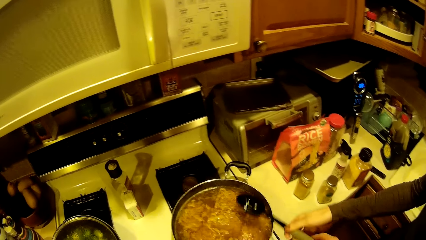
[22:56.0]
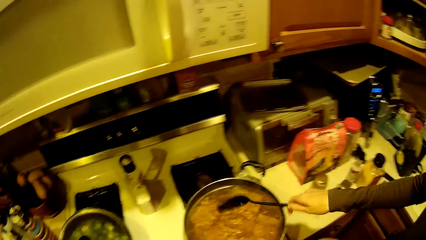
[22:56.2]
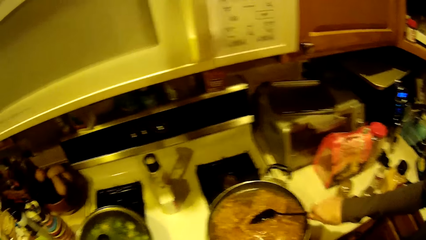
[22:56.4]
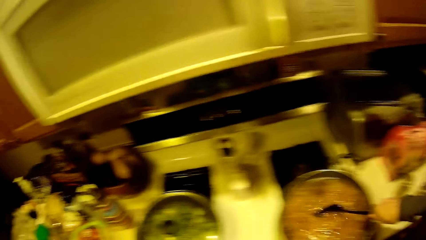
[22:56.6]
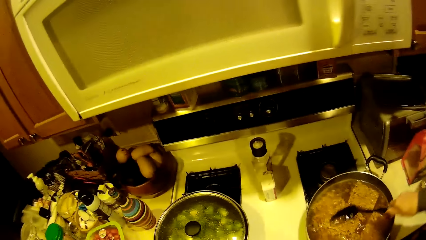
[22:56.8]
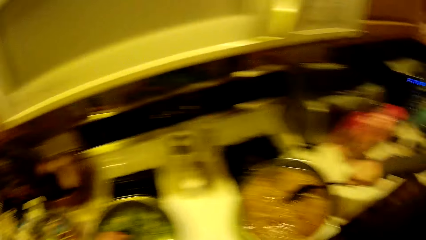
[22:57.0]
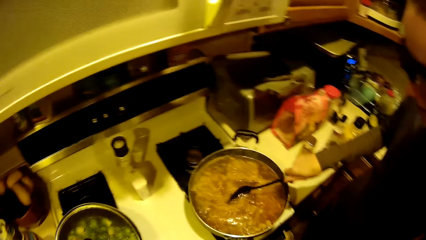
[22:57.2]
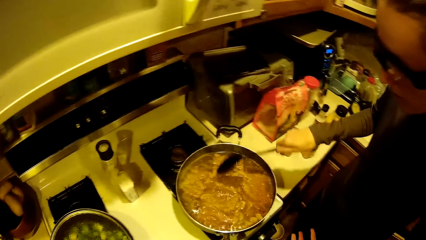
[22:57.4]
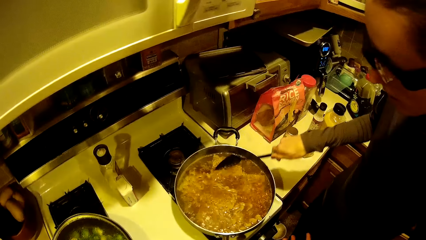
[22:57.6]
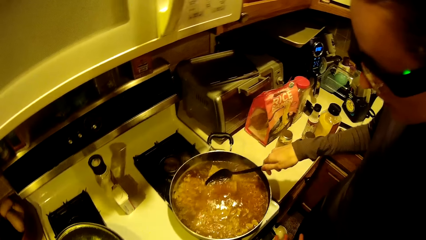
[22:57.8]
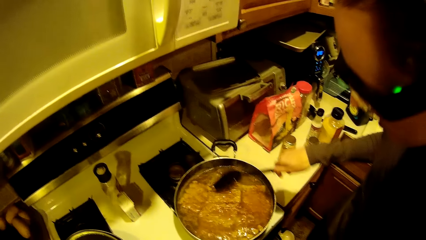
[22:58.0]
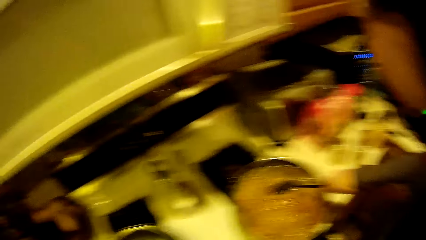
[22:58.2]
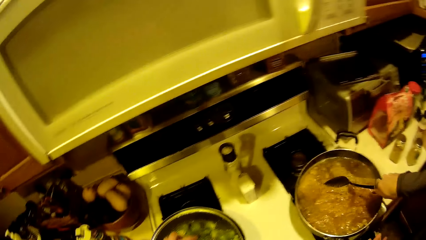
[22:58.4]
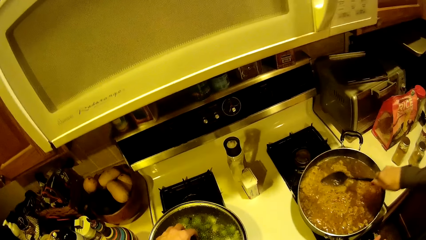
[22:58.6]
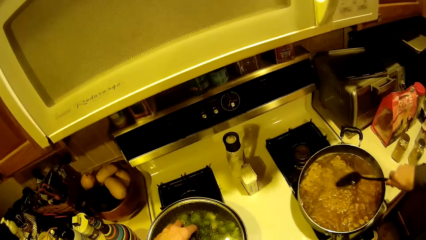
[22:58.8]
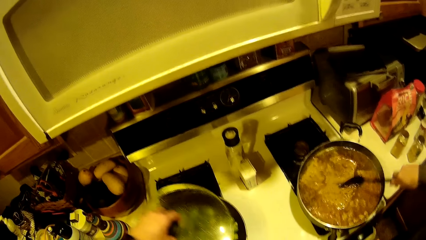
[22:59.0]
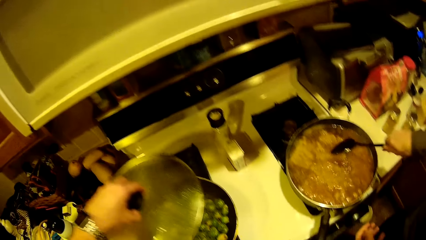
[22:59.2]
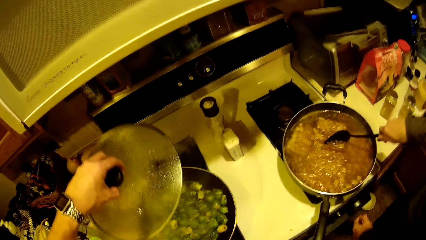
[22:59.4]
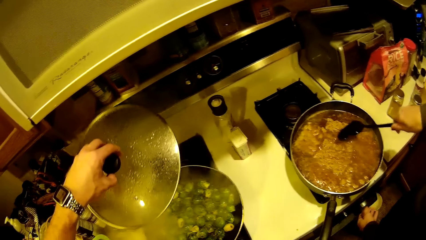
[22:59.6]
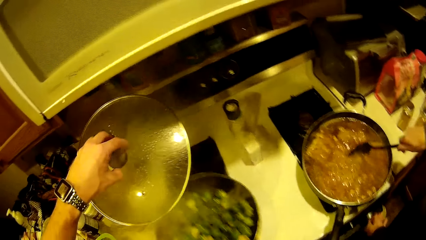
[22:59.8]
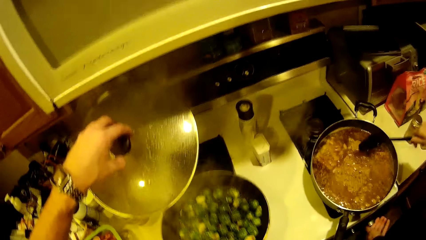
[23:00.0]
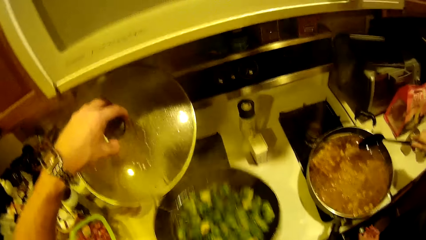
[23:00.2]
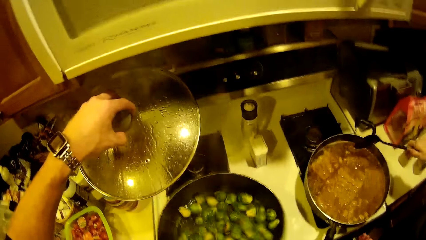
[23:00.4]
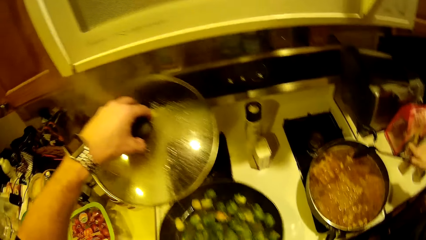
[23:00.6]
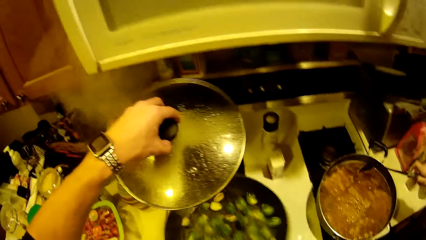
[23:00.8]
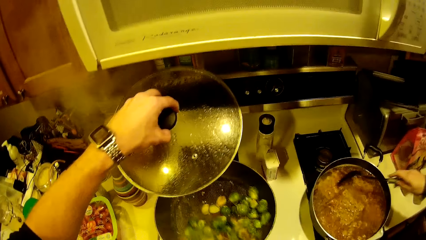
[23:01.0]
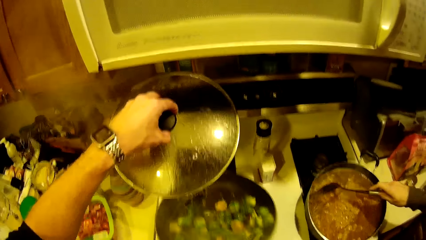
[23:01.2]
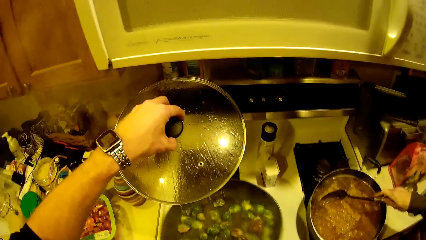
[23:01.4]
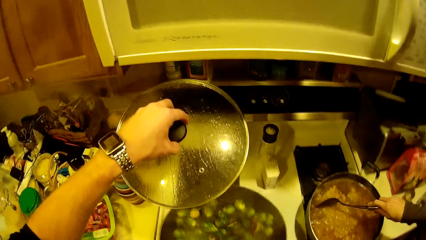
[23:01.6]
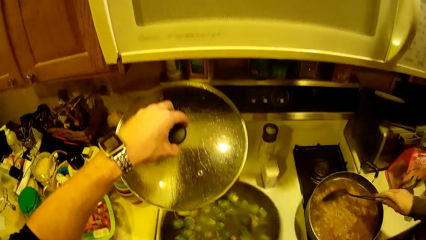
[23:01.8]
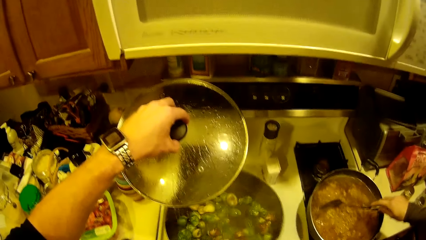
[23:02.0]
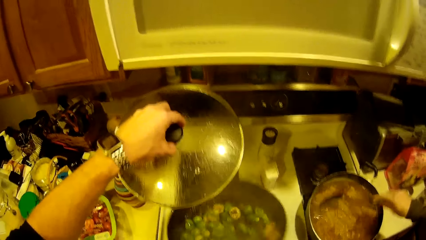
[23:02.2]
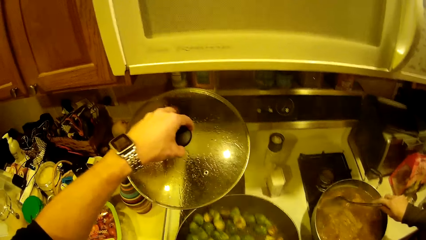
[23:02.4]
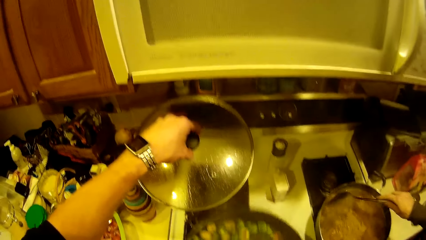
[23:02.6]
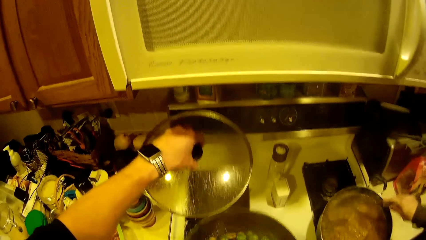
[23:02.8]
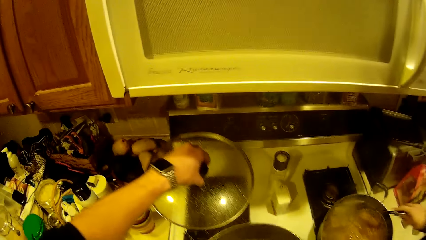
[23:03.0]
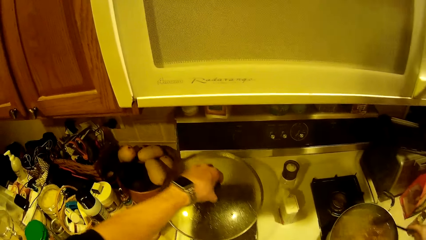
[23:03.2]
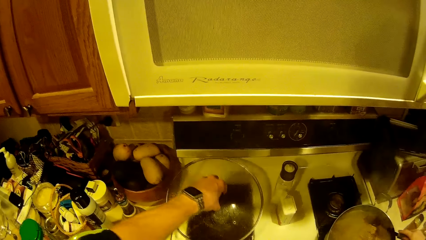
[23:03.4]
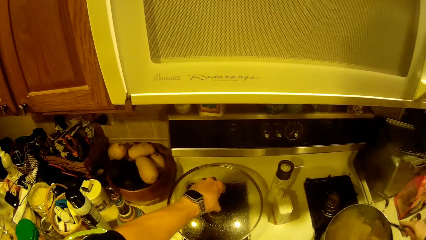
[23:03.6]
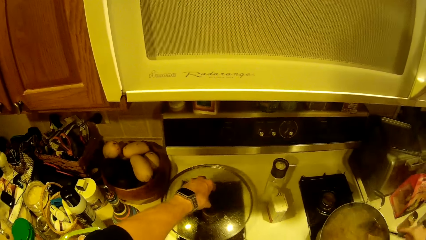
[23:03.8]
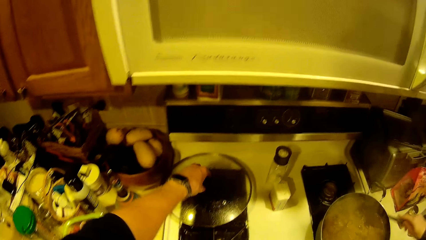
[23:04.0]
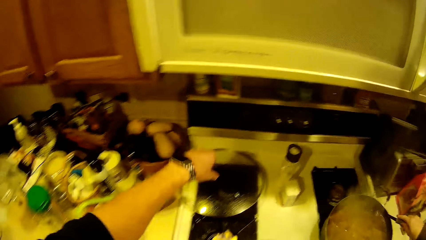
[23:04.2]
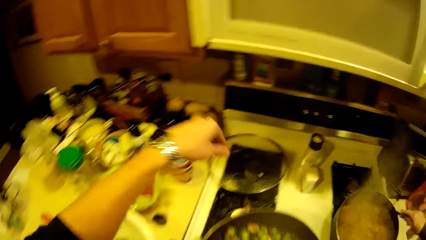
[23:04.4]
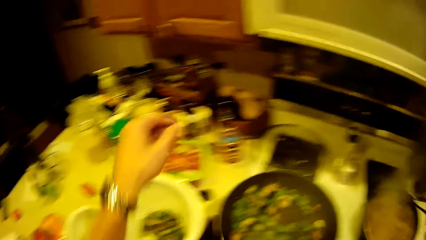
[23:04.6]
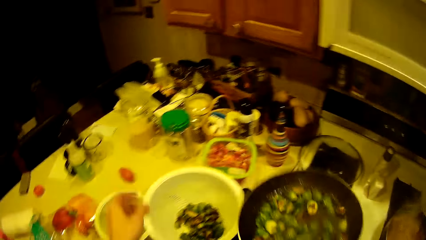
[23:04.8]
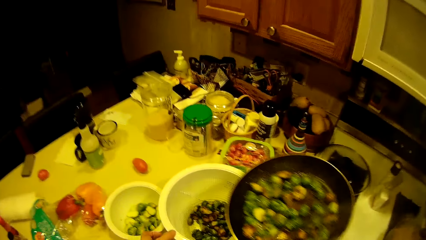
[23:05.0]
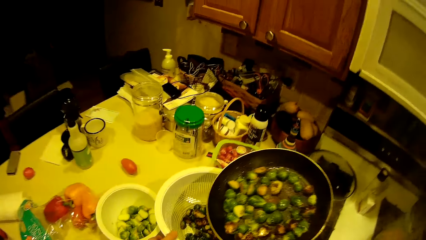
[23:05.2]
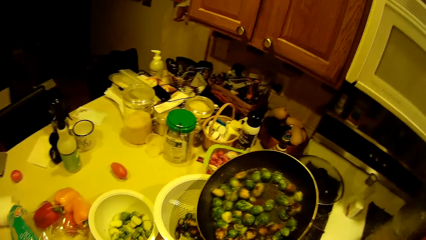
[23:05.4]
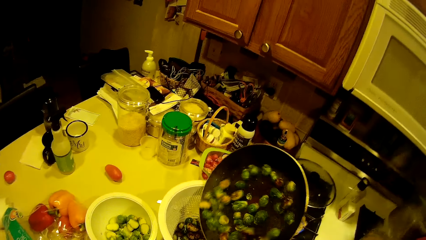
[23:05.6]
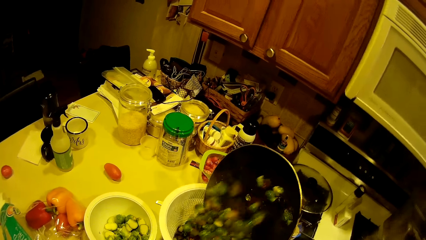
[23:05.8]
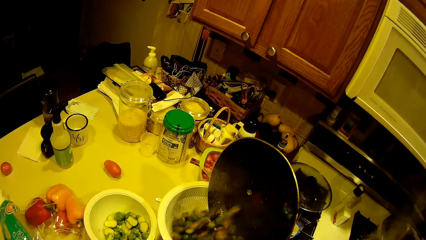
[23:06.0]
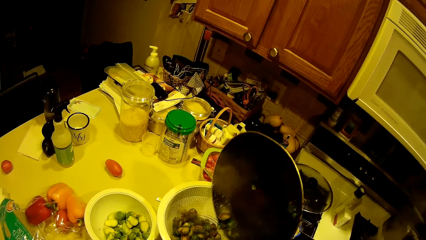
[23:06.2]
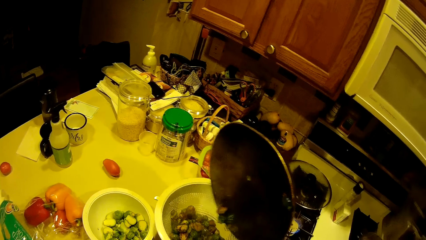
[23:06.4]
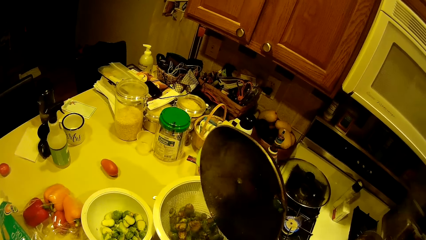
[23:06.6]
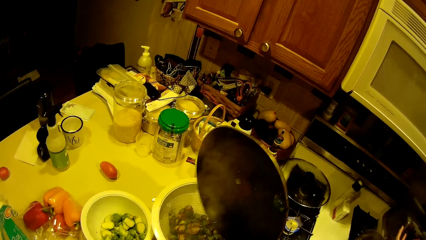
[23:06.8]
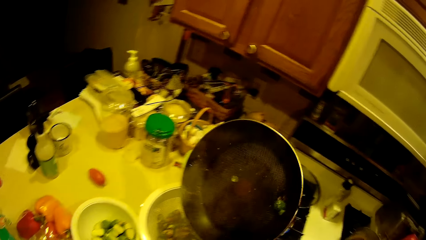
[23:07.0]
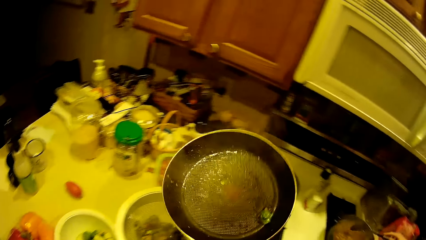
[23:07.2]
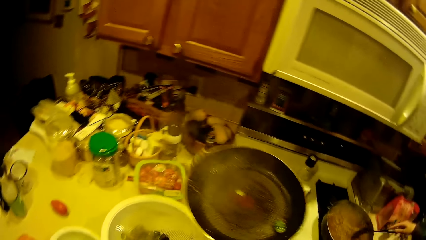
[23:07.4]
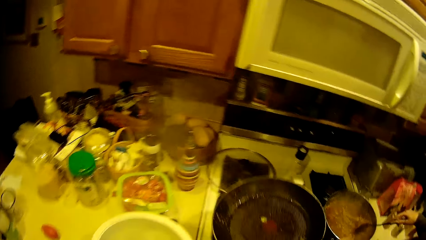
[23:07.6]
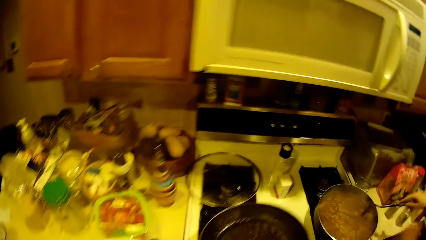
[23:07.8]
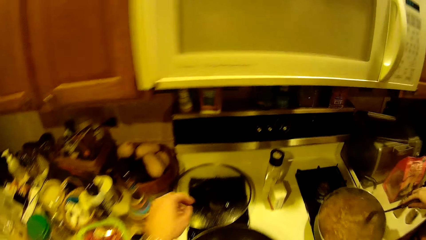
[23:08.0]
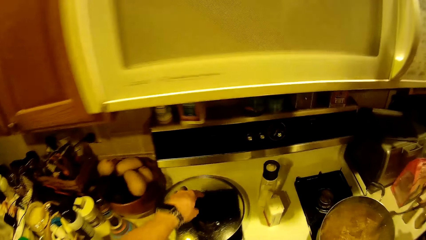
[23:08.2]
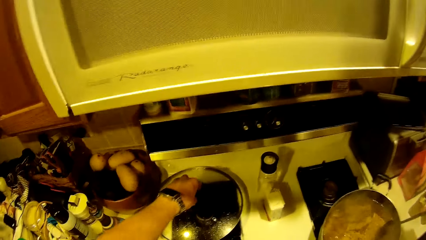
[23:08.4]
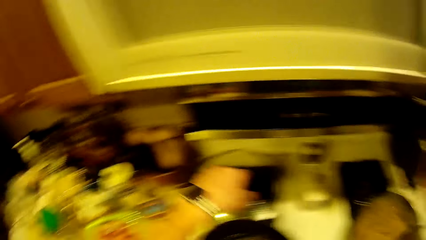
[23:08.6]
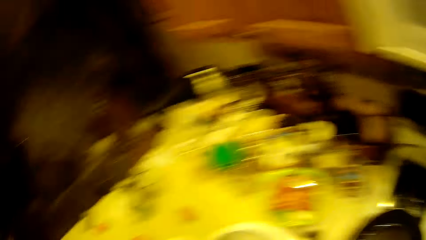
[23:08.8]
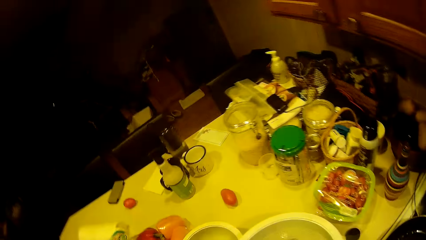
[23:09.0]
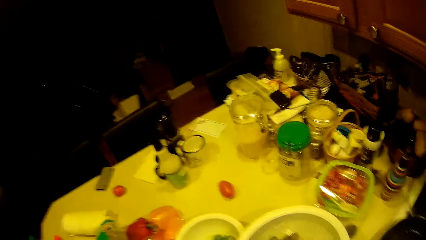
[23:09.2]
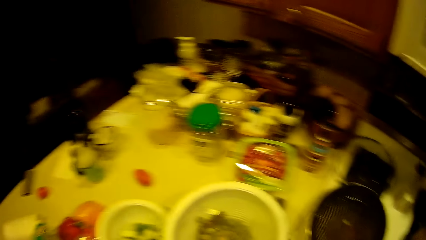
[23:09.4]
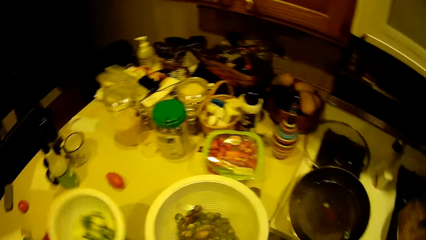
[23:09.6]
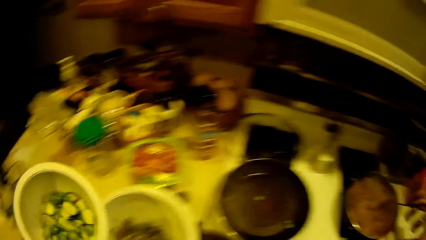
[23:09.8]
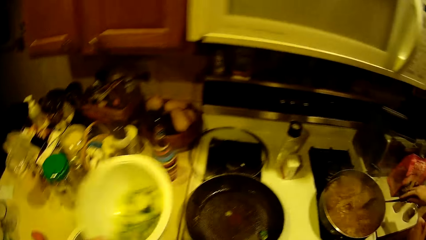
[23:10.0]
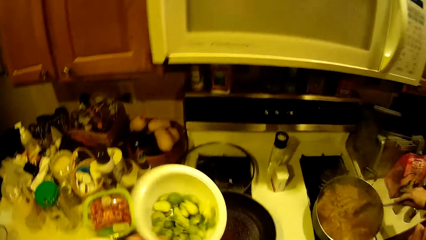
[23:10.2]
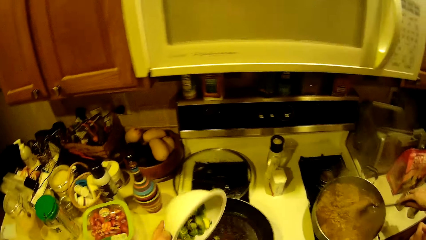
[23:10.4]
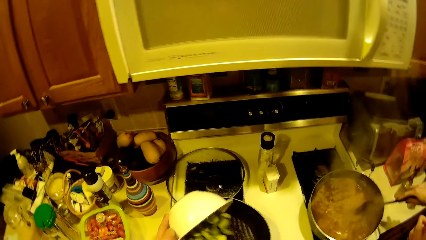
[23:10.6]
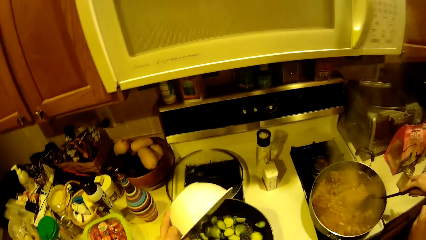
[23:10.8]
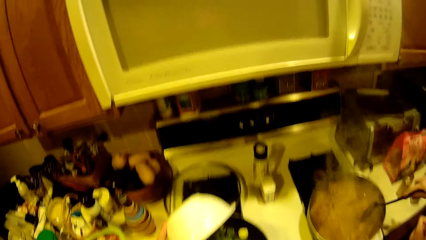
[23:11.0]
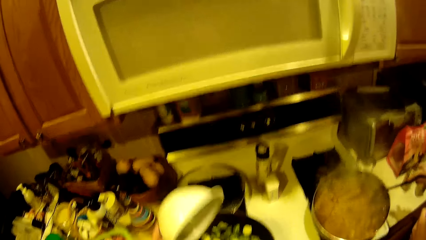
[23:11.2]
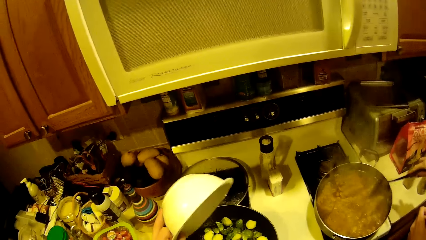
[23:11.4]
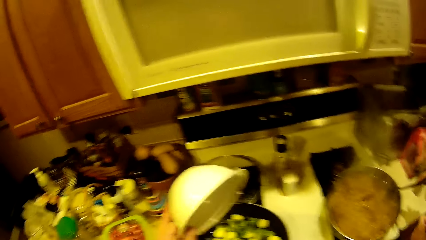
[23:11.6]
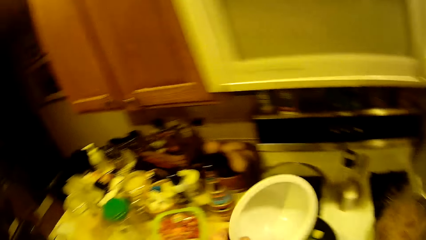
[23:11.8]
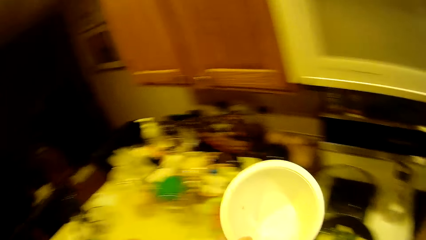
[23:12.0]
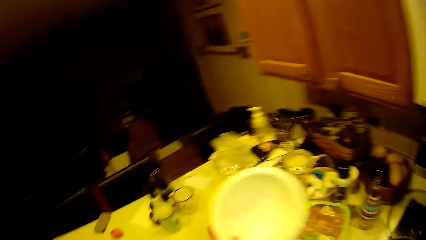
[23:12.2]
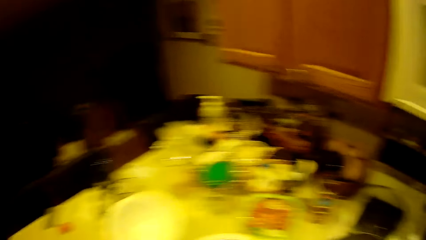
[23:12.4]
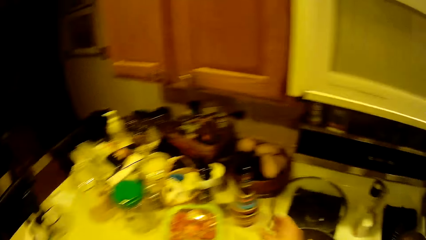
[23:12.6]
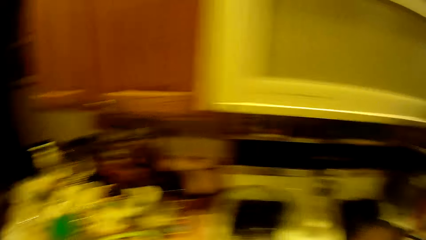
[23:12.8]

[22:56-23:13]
The camera wearer passes the spoon to the woman. The woman stirs the noodles in the fry pan with the spoon. The camera wearer takes the cover of the fry pan from the fry pan. They shake another fry pan or cooking pan. The woman mixes the food. The camera wearer closes the lid. They drop the cover on the worktop. They put something in the bowl. They pour the green beans from the fry pan into a filter on the table. They put down the cooking pan. They put something in the bowl. They pick the plastic bowl from the table with the left hand. They pour the green beans from the plastic bowl into the fry pan. The woman mixes the food. The camera wearer puts something in the bowl.
